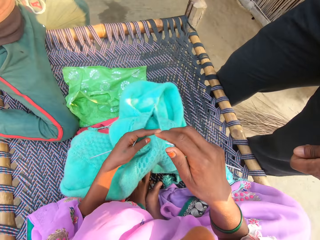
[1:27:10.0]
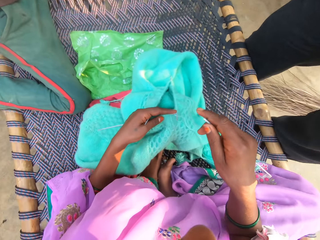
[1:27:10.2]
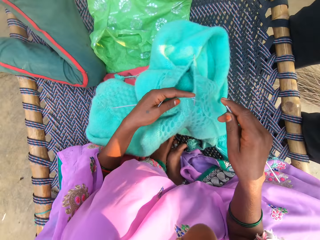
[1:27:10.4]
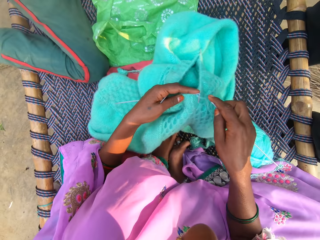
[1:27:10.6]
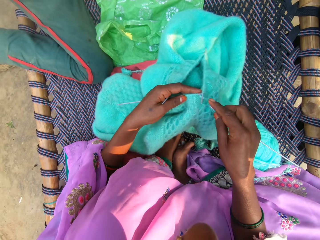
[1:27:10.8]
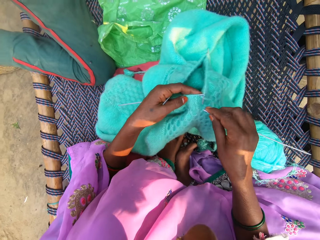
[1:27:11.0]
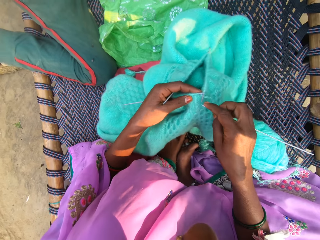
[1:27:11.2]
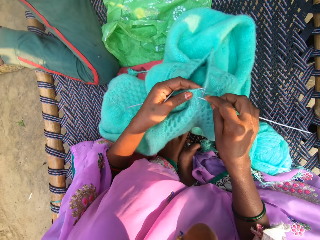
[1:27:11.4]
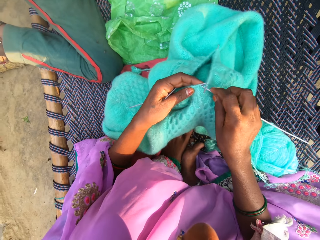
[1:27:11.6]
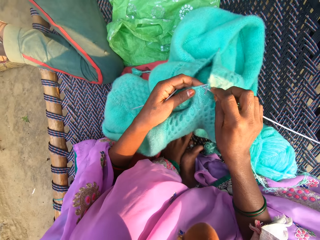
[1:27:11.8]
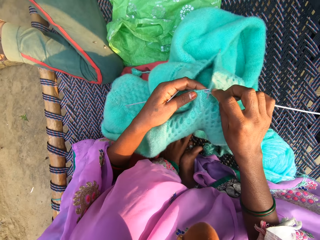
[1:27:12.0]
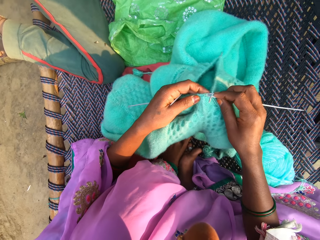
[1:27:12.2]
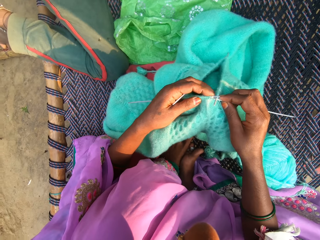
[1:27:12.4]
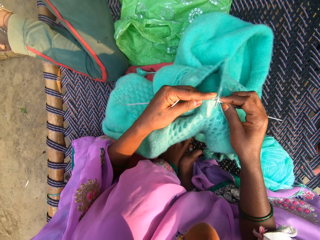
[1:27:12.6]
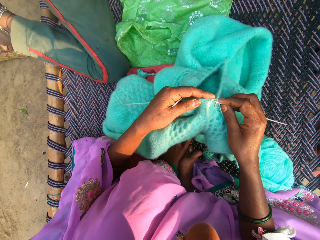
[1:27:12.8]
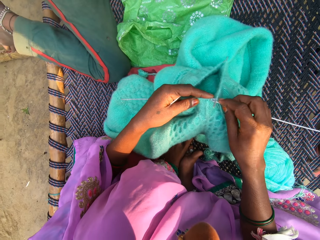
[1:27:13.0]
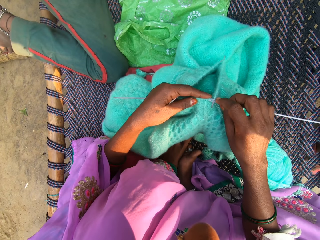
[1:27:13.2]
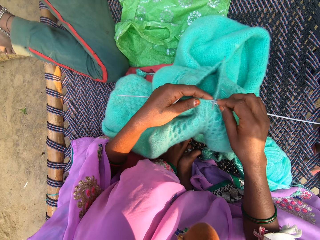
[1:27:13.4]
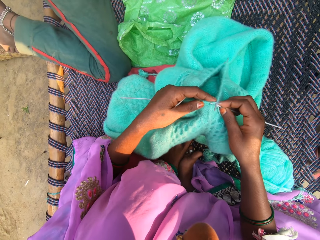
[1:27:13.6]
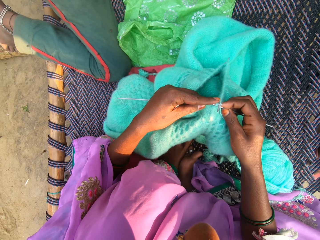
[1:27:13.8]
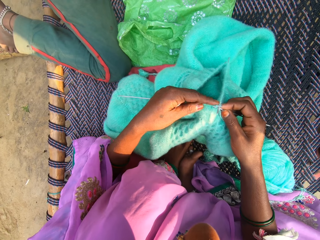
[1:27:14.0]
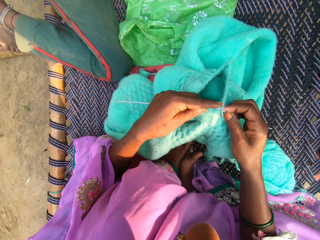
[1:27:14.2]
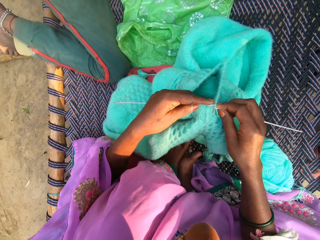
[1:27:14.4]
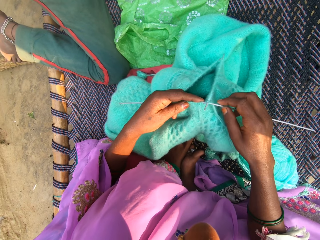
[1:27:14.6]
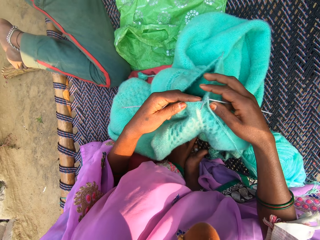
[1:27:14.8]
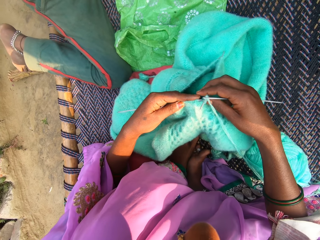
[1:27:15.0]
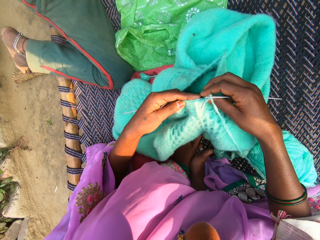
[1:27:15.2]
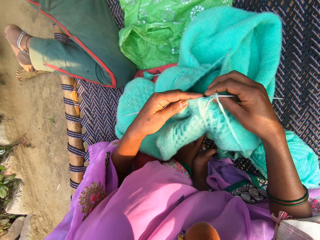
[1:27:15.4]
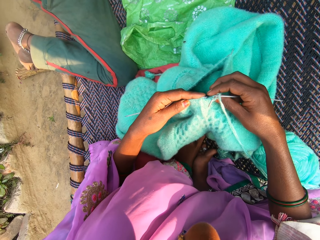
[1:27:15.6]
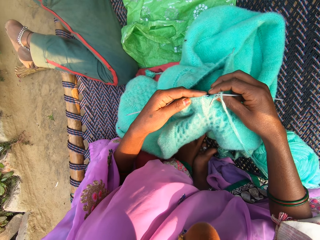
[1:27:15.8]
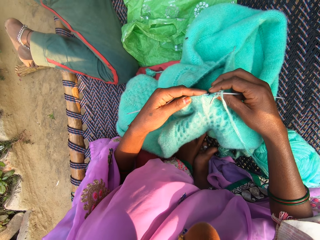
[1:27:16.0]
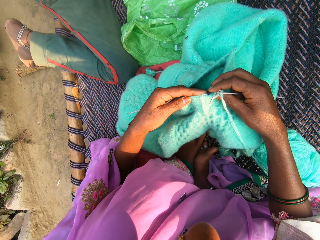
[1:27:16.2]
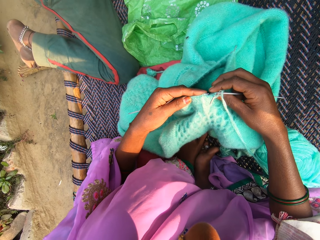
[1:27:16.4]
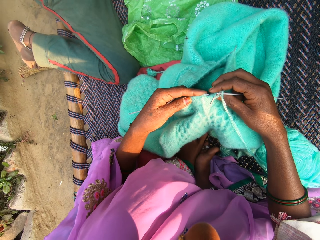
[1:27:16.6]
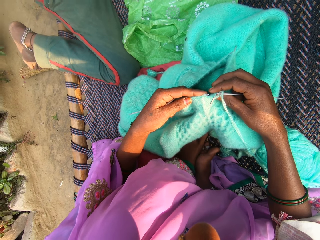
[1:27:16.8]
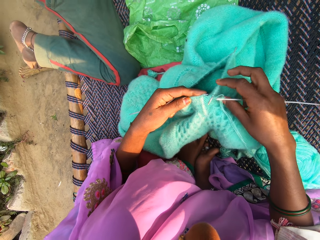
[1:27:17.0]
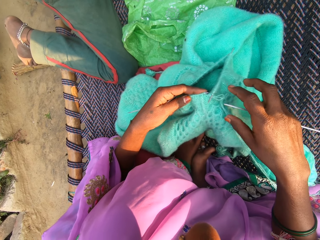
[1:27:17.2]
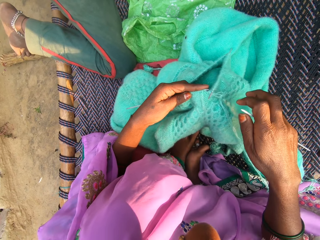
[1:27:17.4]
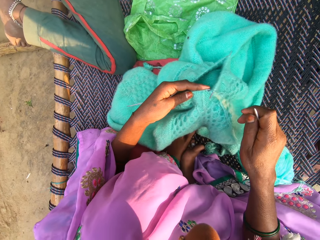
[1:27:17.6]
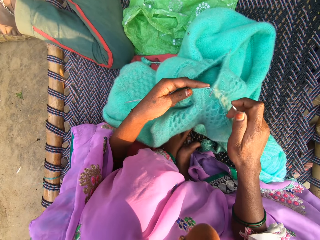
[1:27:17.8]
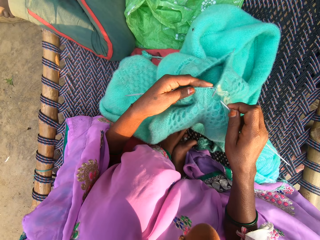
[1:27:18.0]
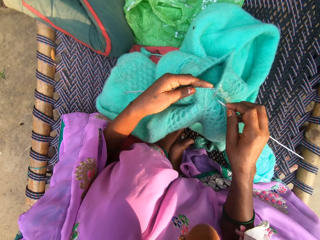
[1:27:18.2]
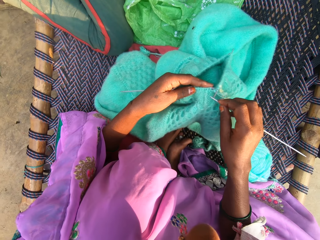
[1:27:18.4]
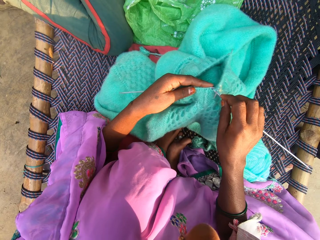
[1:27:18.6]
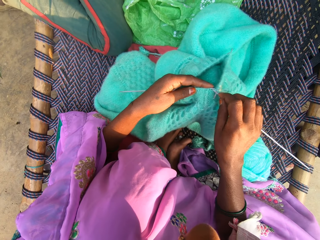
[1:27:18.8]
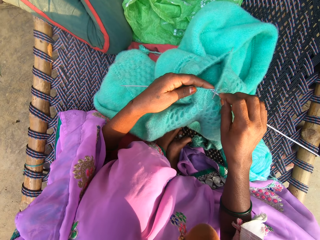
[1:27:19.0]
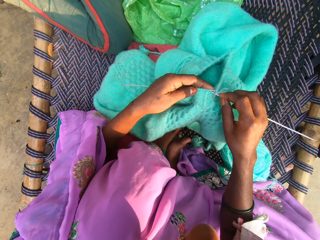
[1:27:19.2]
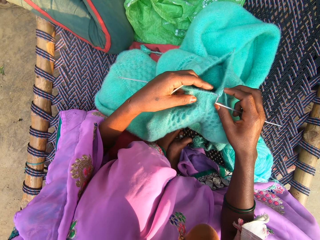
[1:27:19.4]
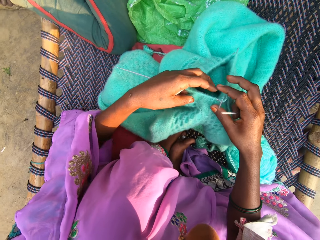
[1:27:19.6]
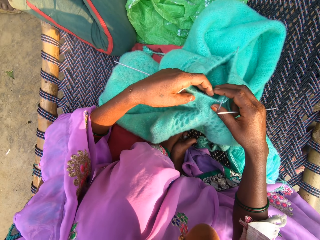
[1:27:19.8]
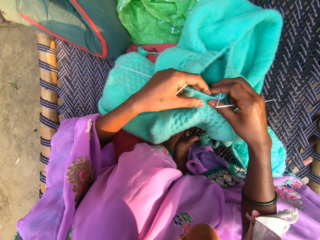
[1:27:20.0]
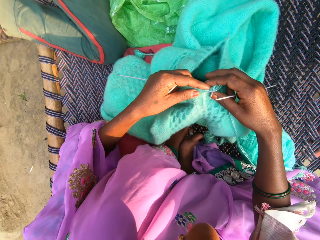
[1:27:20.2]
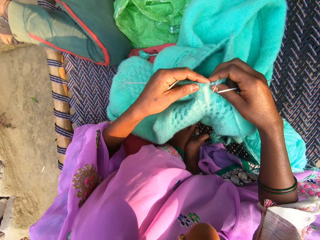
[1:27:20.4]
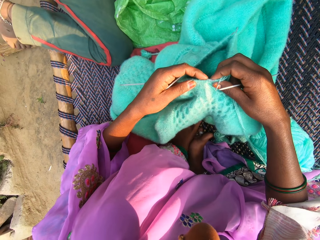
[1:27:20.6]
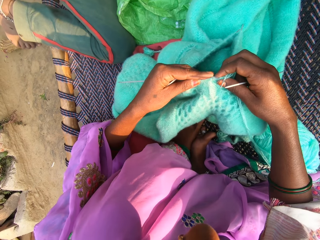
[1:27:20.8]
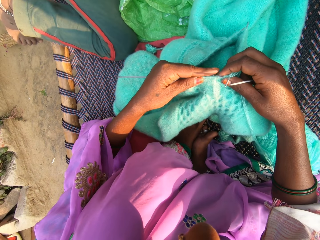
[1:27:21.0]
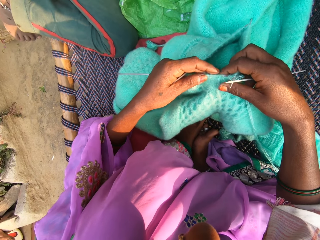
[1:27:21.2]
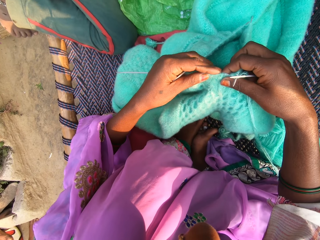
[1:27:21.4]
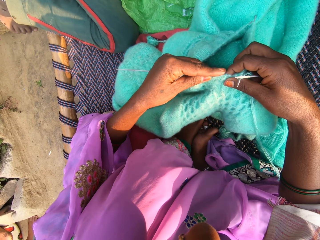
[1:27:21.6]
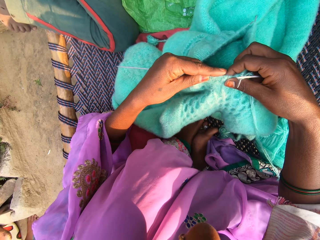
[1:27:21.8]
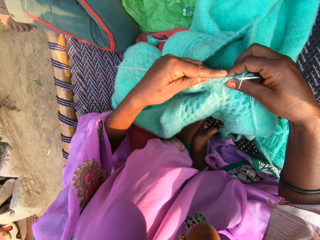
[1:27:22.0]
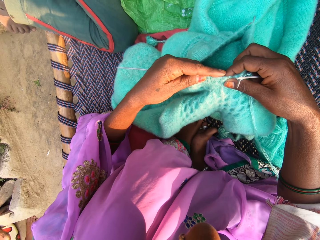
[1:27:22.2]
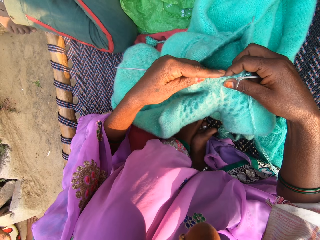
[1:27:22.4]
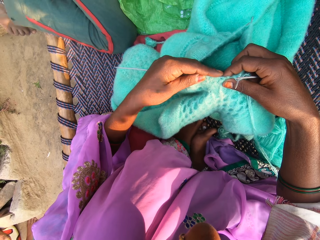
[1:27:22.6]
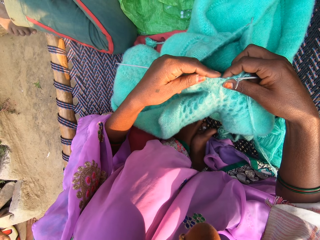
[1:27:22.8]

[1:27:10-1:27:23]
The camera wearer moves her hand towards the crocheted yarn. She talks to a man. She attempts to put the thread into the needle. She pulls on the crocheted yarn with the crocheting needle. She holds the knitted fabric with her right hand. She places her hand on the crocheted yarn. She stares at the crocheted yarn. She removes her right hand from the knitted fabric. She moves her hand forward. She stares at the crocheted yarn. The man talks to the camera wearer. The camera wearer attempts to put the thread into the needle. She pulls on the crocheted yarn with the crocheting needle. She holds the crocheted yarn with both her hands. She adjusts the crocheted yarn with her hand.

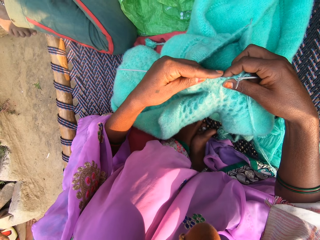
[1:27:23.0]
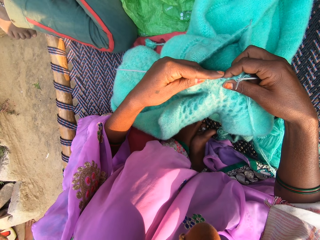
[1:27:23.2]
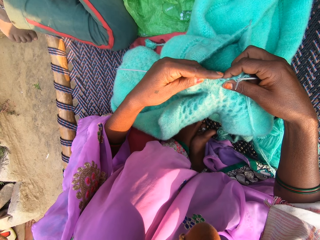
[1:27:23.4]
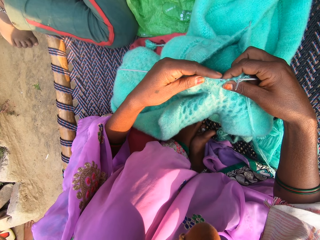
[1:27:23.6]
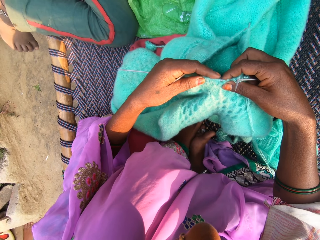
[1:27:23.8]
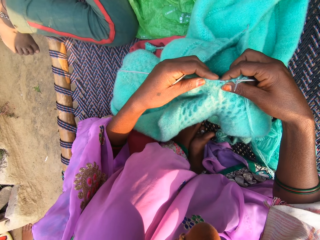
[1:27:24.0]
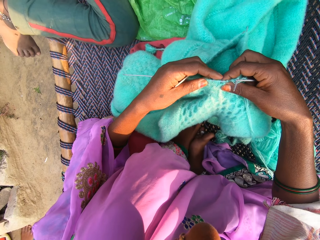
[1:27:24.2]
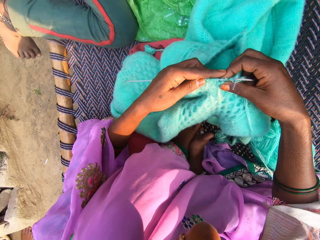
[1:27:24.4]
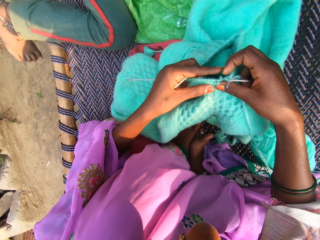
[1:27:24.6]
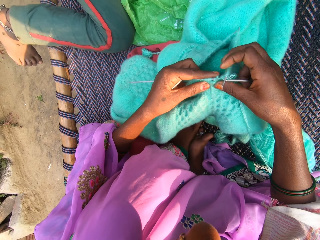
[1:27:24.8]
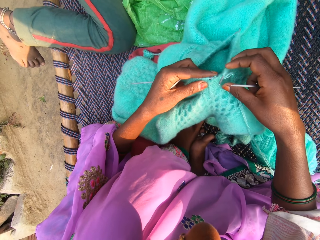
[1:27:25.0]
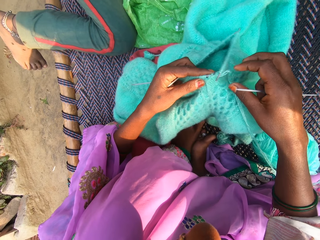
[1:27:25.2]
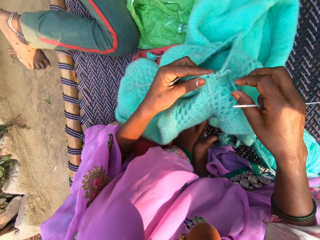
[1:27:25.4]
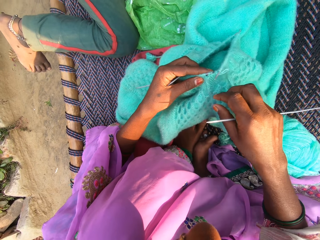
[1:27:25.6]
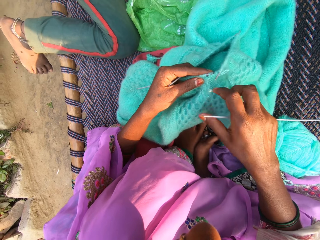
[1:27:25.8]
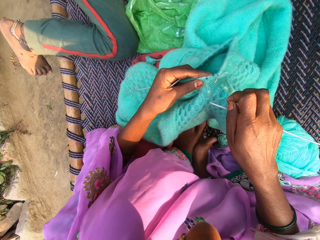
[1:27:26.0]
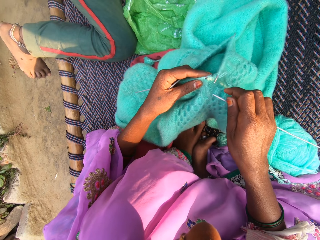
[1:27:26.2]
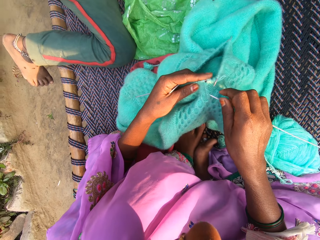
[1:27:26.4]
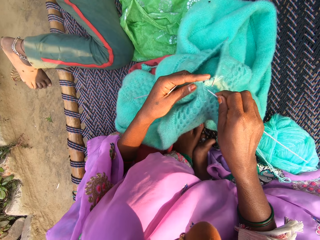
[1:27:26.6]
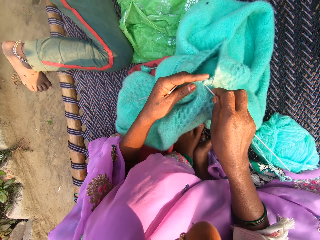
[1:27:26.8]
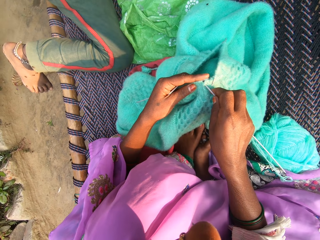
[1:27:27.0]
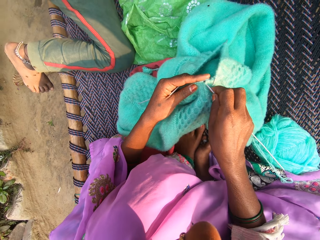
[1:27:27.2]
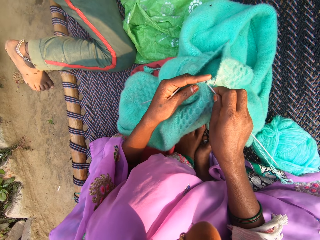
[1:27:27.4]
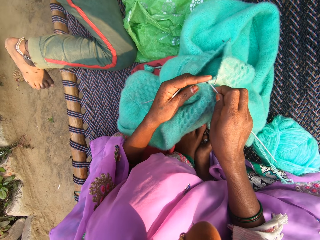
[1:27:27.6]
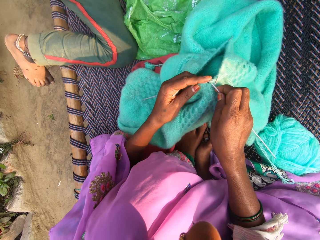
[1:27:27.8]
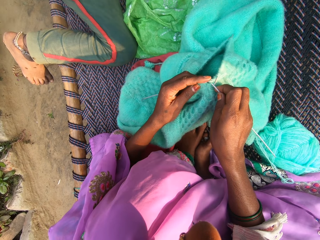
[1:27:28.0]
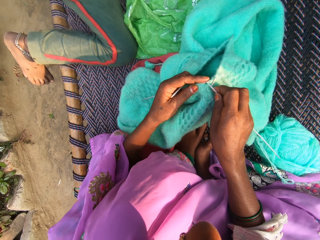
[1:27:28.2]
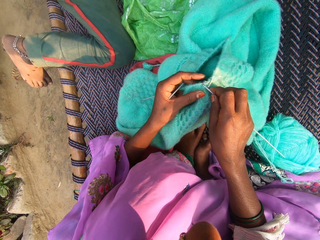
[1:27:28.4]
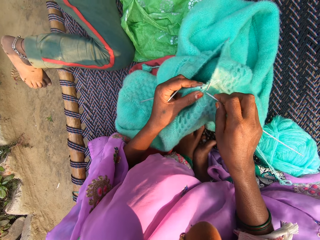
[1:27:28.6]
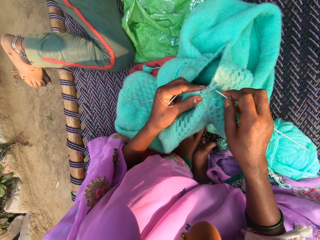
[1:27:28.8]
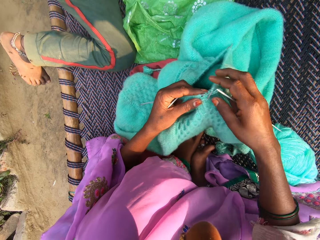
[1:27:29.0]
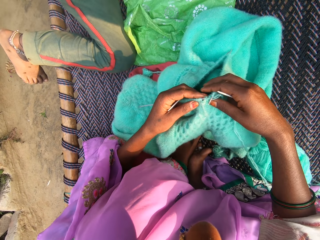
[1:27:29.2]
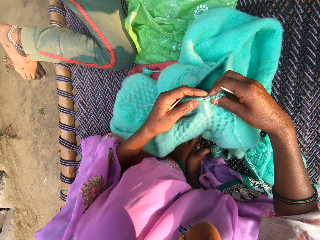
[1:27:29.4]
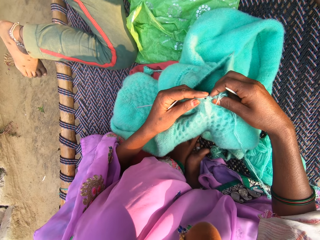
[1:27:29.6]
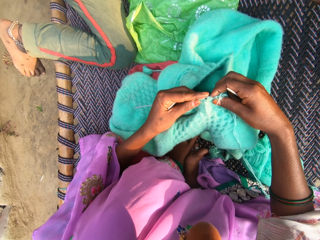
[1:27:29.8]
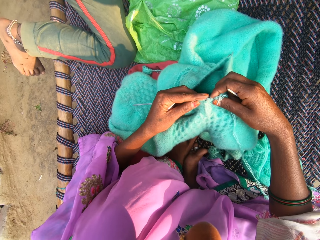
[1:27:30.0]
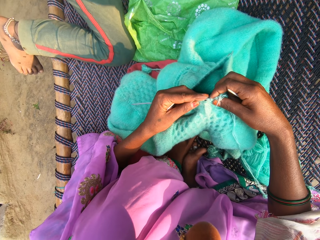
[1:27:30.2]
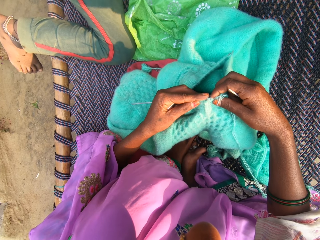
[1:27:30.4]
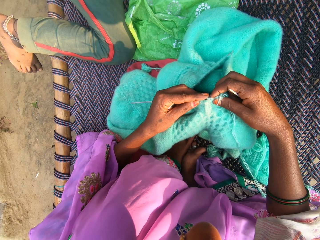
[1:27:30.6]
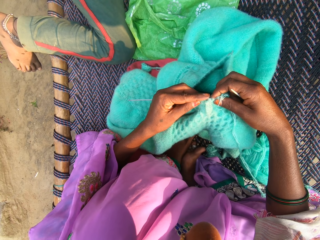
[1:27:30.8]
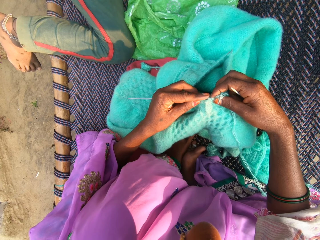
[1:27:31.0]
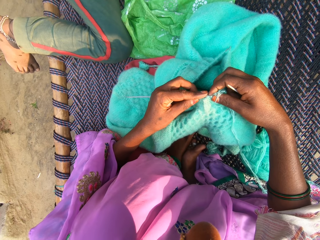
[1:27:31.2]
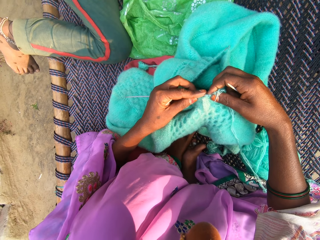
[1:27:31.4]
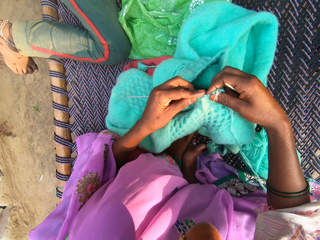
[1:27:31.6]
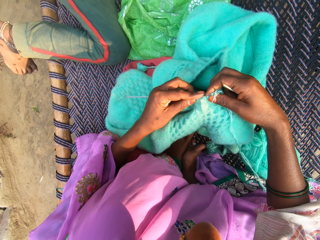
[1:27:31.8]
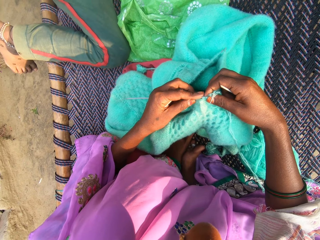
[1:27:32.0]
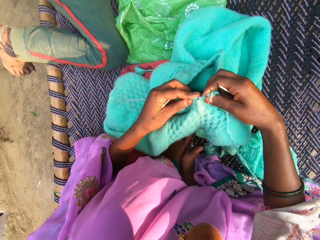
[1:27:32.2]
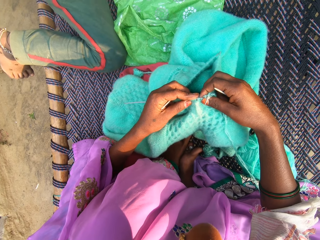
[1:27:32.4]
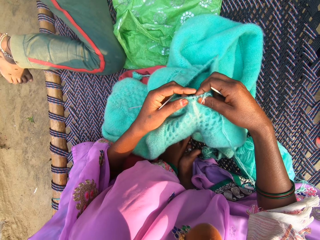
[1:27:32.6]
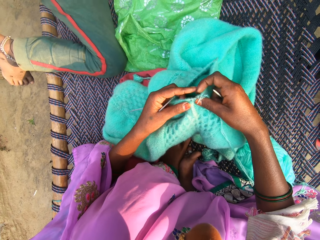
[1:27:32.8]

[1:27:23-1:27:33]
The camera wearer removes her right hand from the knitted fabric. She moves her hand towards her. She attempts to put the thread into the needle. She pulls on the crocheted yarn with the crocheting needle. She holds the knitted fabric with both hands. She stares at the crocheted yarn. She interloops the threads with the needles with both hands.
